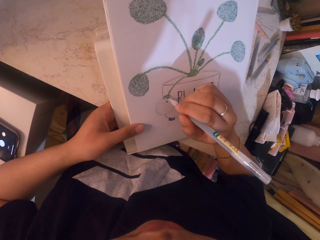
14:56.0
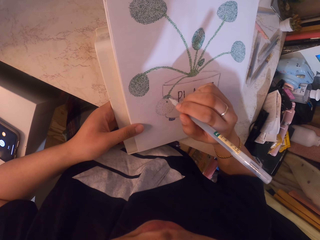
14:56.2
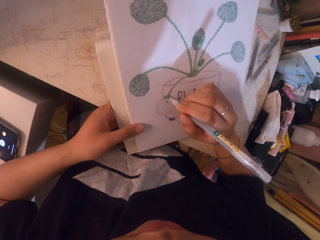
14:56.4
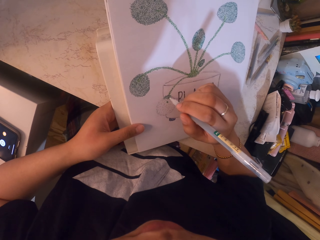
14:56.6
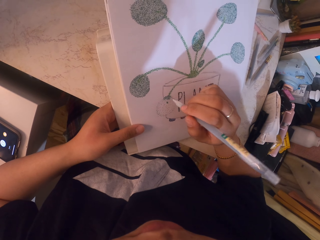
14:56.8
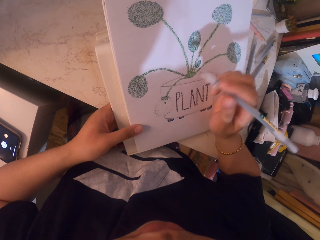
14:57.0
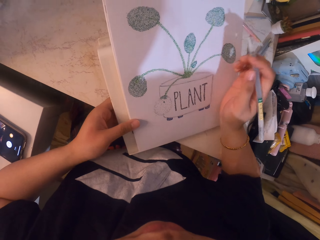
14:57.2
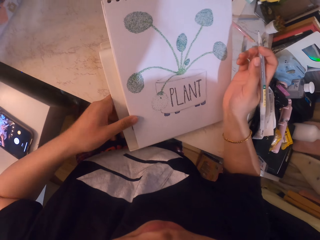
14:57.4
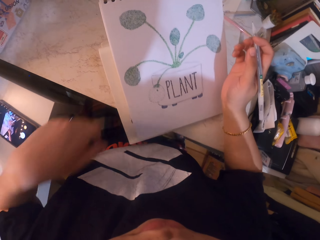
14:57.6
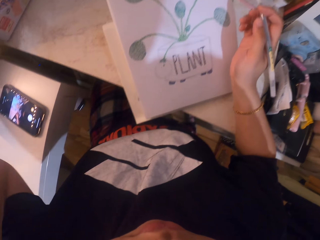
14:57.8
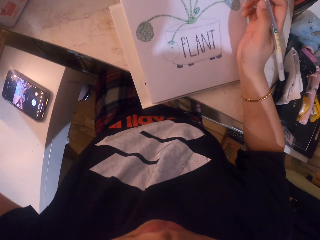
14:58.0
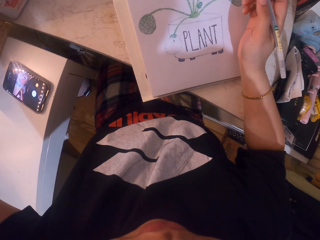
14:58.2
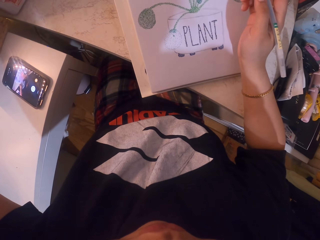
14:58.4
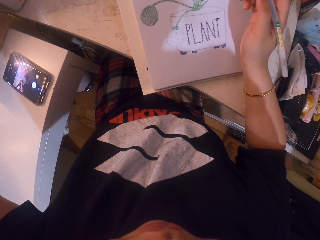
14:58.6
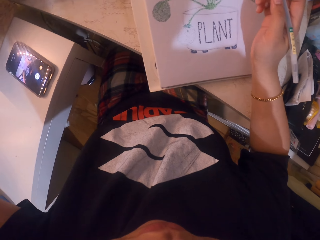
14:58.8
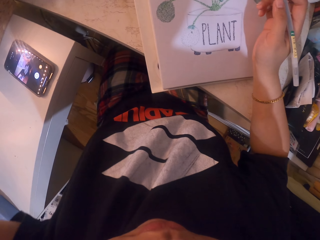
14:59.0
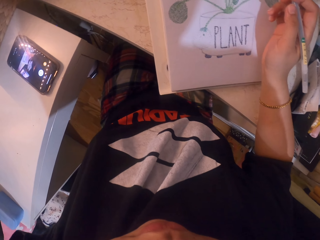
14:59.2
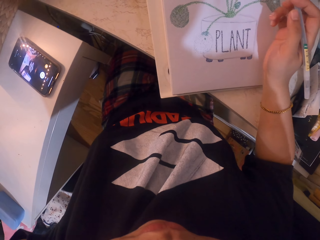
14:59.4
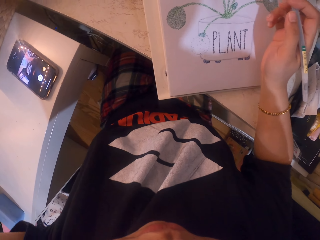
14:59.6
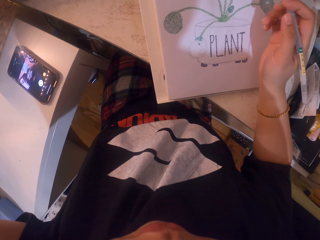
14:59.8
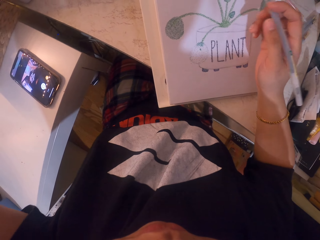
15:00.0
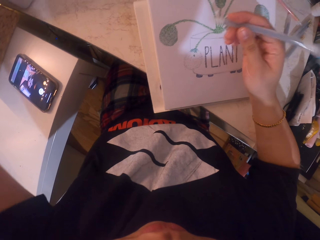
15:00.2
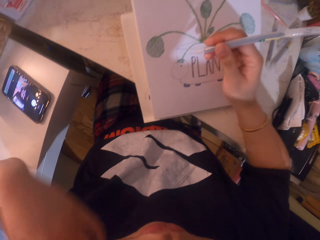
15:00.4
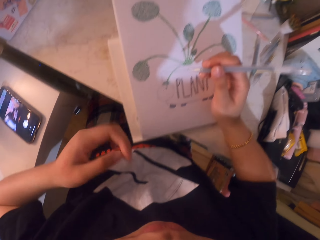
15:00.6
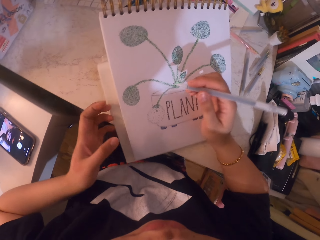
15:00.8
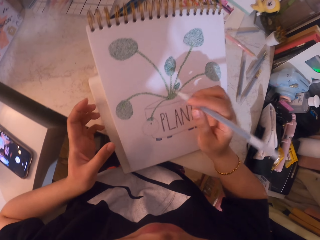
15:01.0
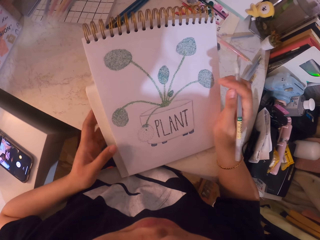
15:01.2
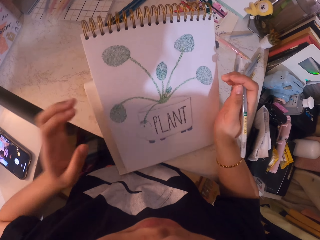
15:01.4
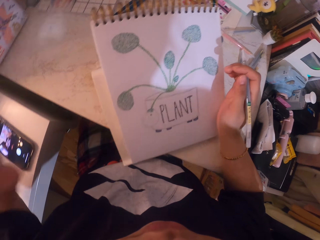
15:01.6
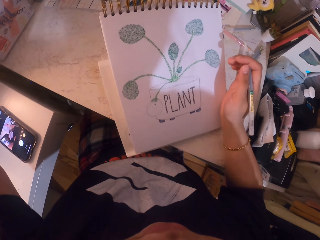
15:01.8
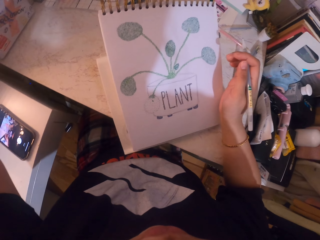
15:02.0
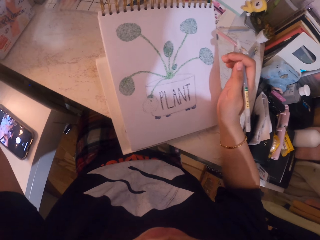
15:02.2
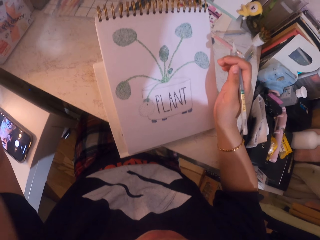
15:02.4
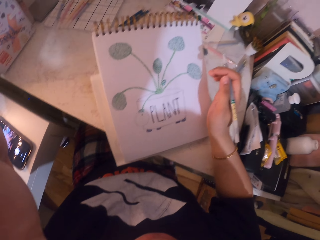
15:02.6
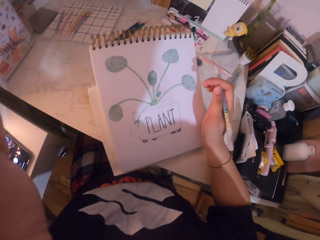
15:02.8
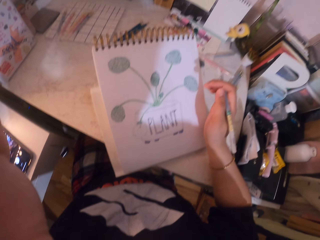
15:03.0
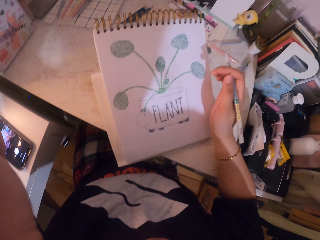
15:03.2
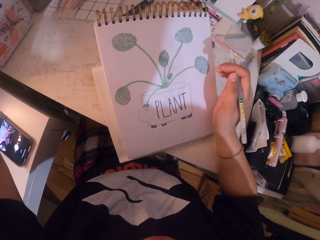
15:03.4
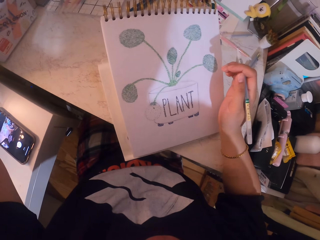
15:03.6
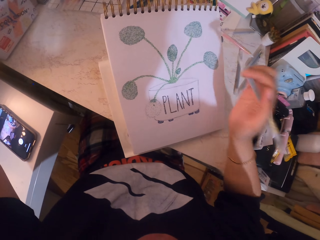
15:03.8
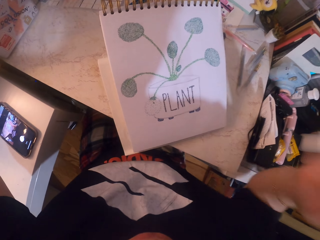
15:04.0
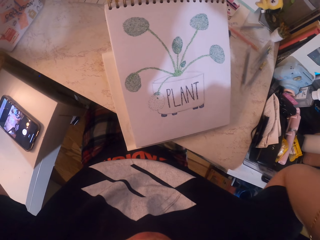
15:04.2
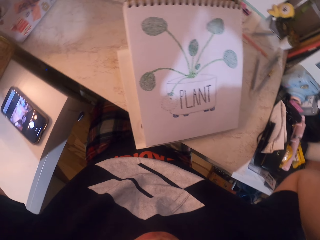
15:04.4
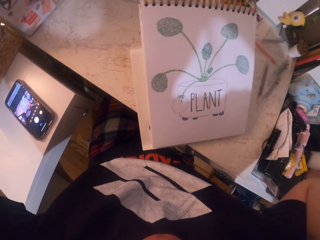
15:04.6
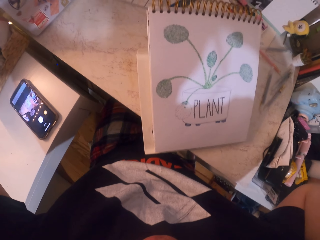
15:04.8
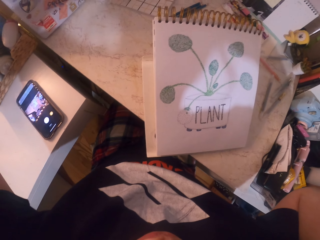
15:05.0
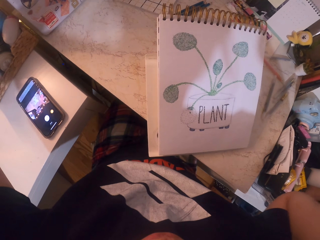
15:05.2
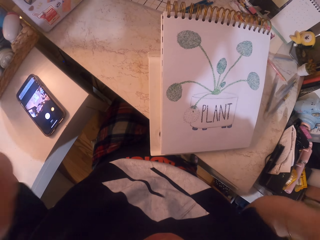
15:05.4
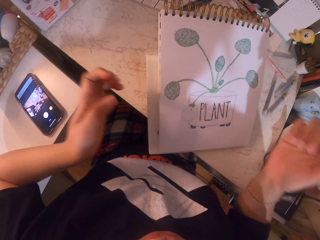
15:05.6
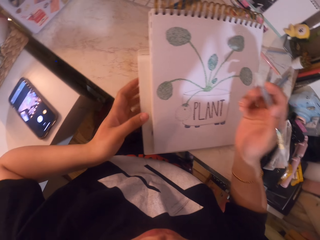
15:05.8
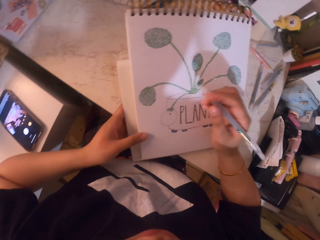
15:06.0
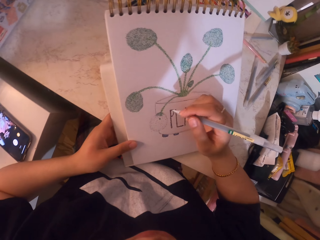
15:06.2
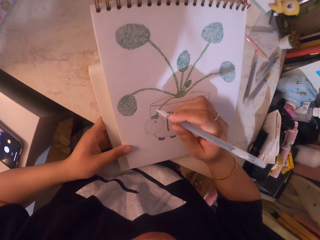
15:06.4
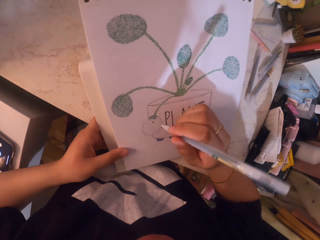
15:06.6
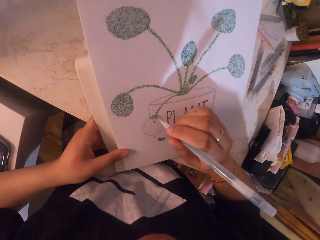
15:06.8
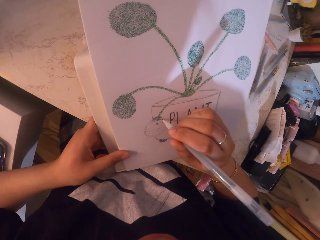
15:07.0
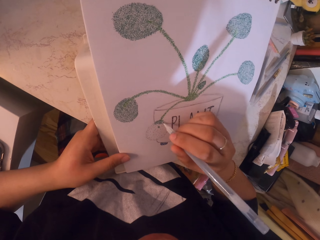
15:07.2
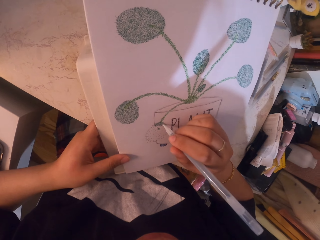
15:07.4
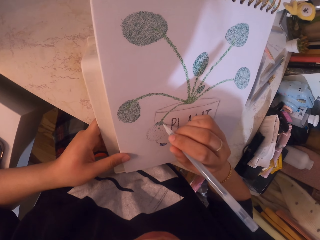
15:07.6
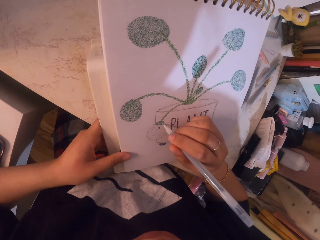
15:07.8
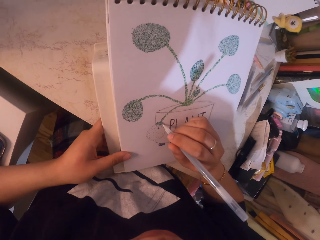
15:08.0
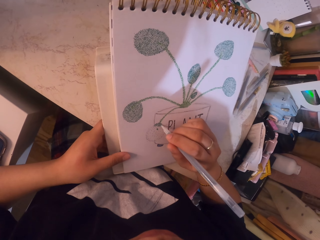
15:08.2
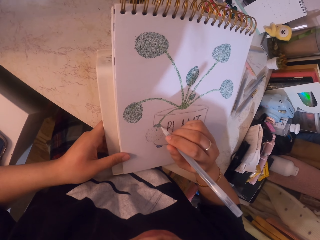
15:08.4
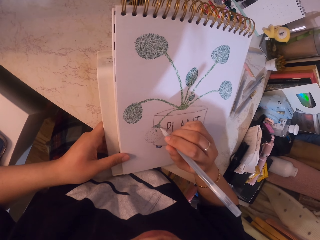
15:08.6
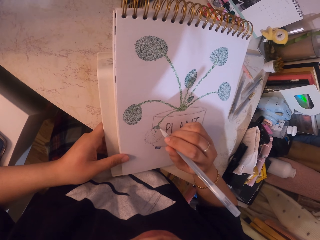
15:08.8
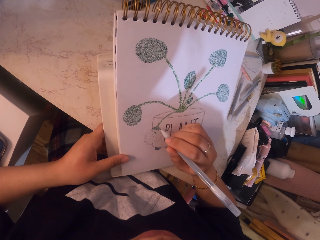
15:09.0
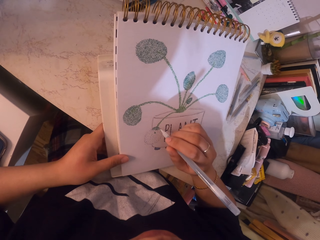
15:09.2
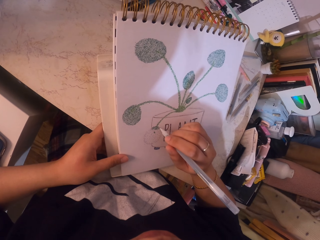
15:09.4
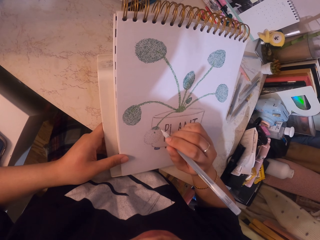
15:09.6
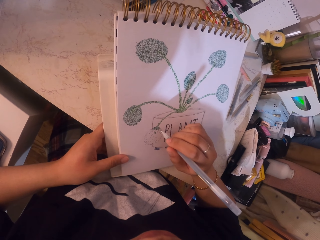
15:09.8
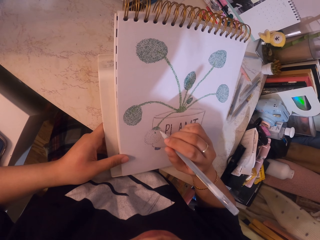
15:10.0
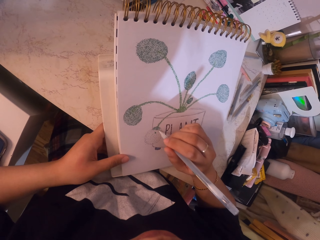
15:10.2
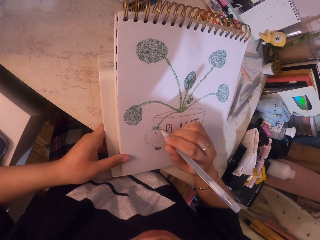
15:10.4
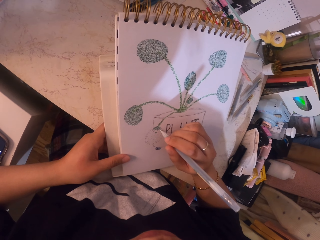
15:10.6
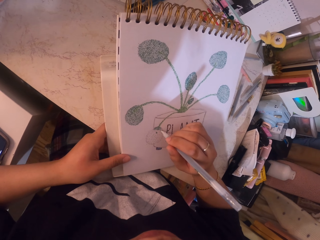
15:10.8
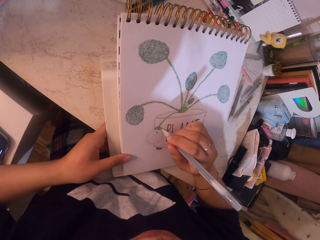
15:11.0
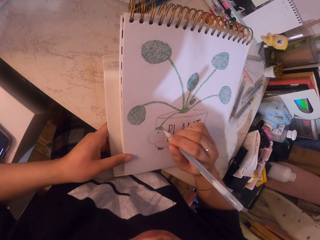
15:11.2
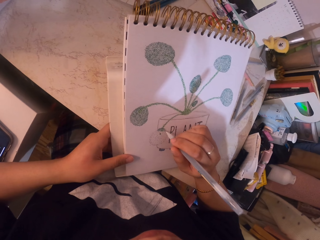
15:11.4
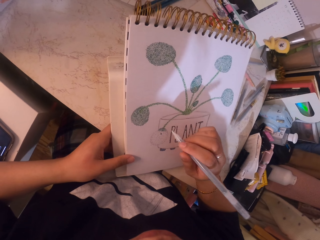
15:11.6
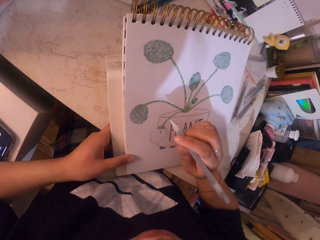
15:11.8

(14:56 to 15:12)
The camera wearer stares at the sketchbook. They fix the camera. They stare at the sketchbook. They fix the camera. They stare at the sketchbook. They apply glitter on the drawing with the glitter pen.

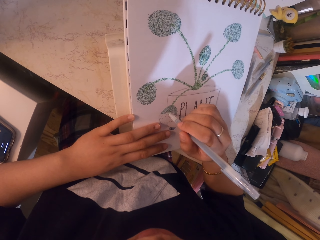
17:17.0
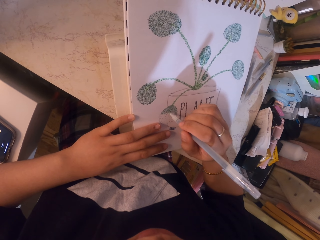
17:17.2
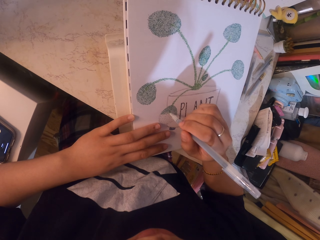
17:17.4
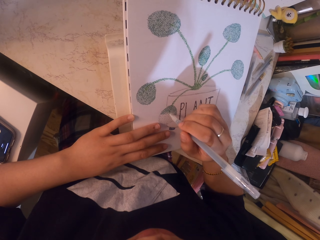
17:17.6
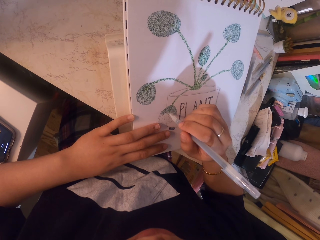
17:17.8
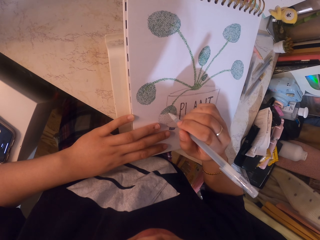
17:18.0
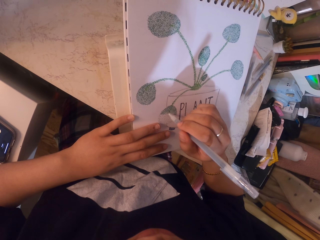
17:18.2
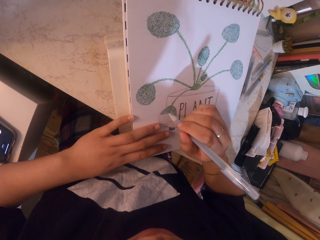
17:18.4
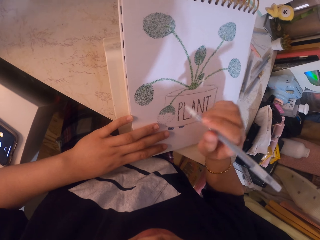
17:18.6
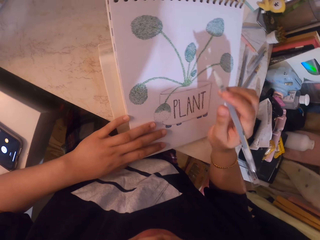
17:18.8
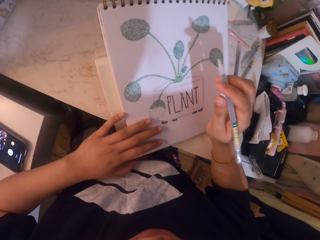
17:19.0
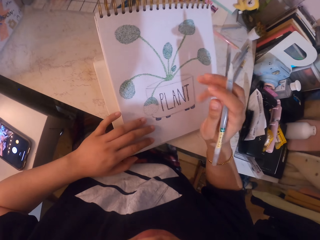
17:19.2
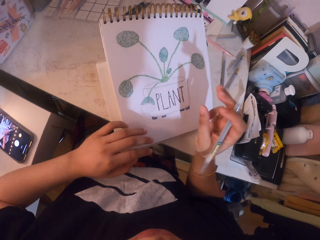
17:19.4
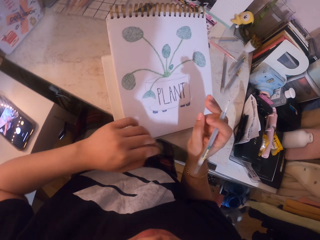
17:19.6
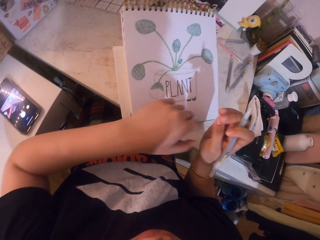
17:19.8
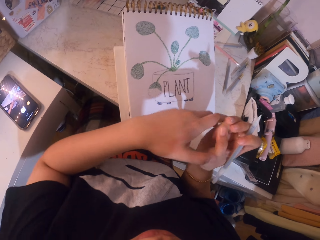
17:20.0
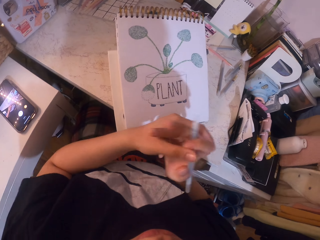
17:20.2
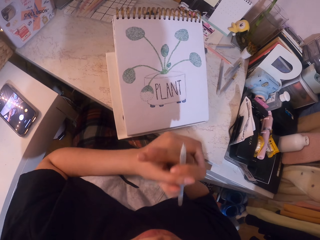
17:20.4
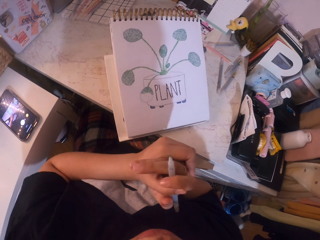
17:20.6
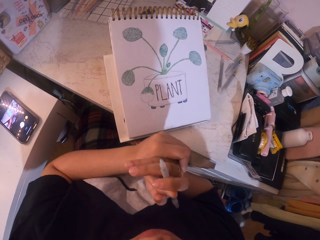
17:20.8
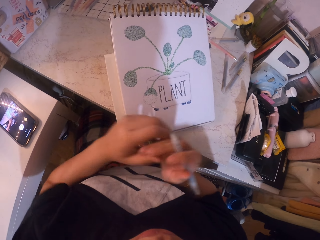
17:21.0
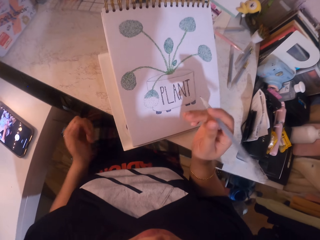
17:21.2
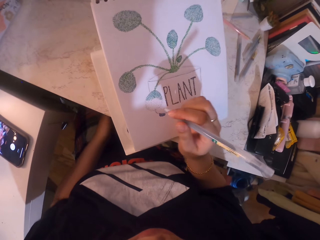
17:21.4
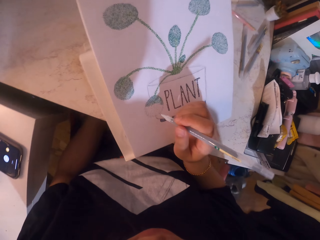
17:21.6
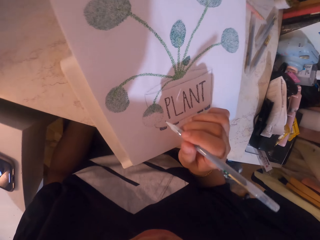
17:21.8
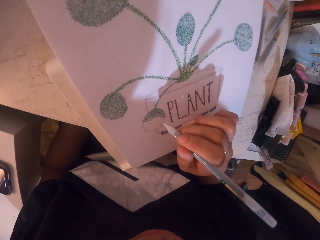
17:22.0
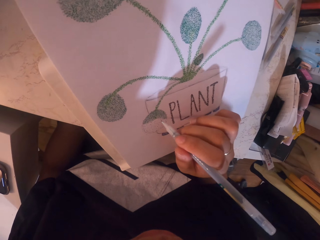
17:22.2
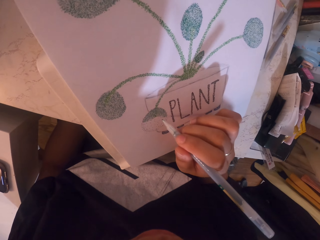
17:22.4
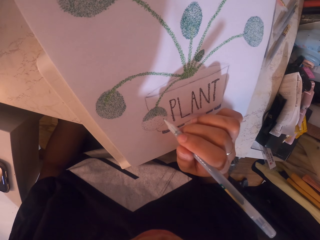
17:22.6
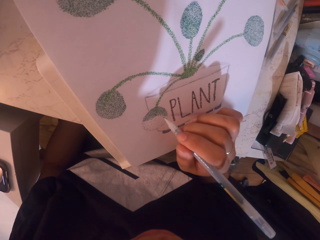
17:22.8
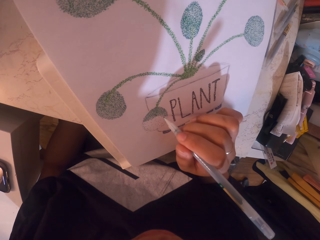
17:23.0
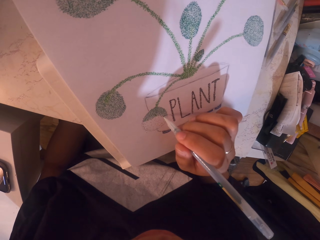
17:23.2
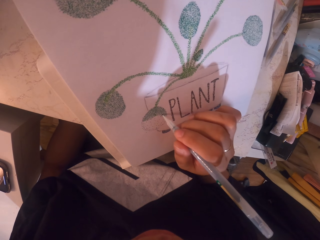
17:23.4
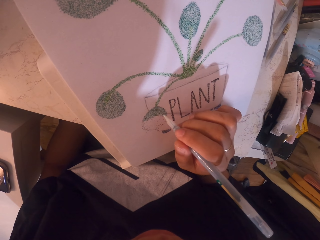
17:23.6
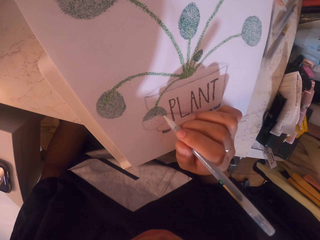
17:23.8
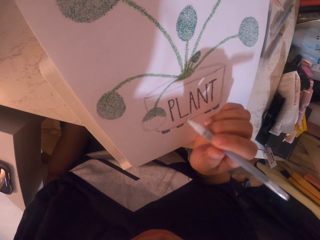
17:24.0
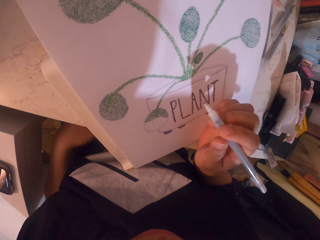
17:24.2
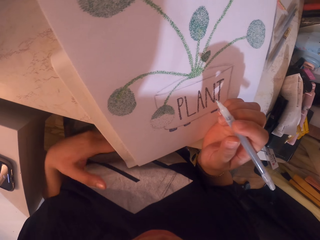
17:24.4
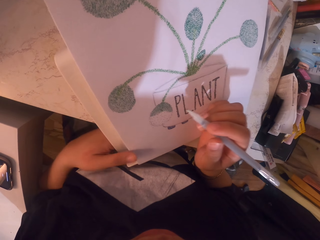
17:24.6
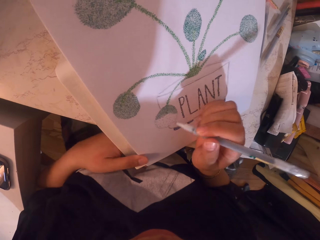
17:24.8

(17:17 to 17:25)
The camera wearer stares at the sketchbook. They stop painting. They apply glitter on the drawing with the glitter pen. They continue to paint.
